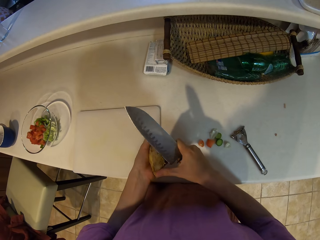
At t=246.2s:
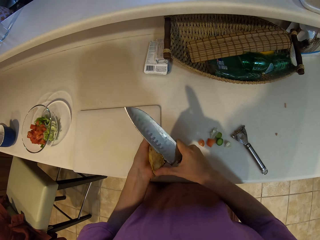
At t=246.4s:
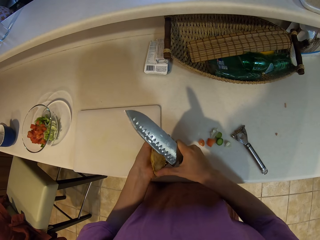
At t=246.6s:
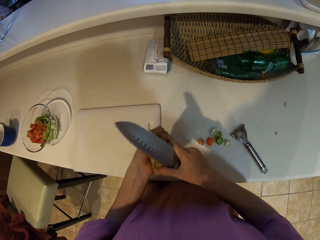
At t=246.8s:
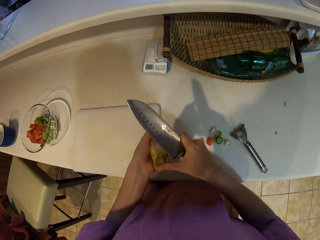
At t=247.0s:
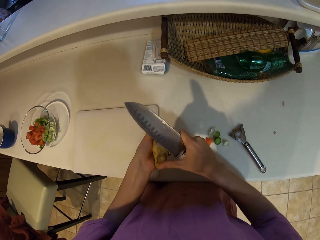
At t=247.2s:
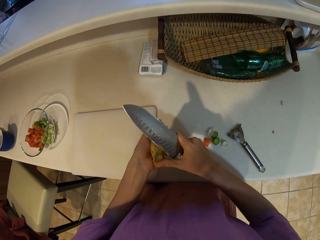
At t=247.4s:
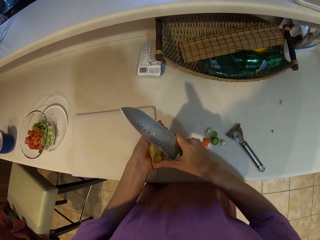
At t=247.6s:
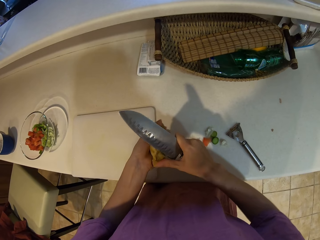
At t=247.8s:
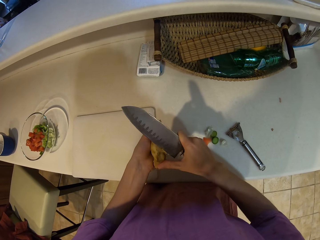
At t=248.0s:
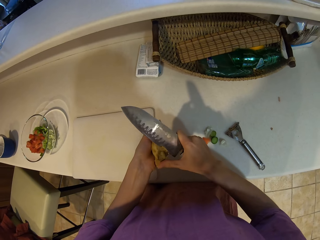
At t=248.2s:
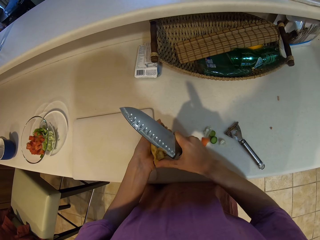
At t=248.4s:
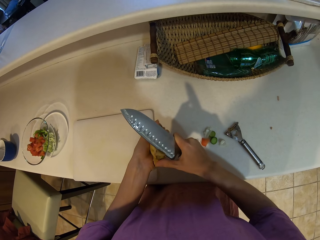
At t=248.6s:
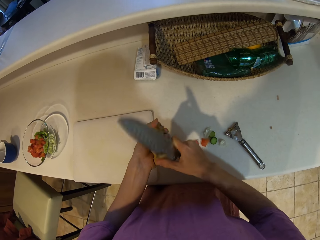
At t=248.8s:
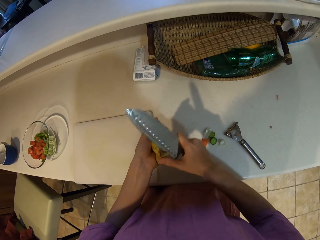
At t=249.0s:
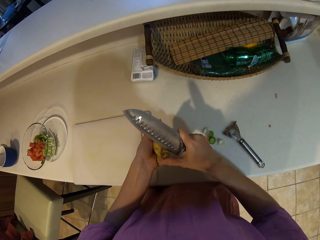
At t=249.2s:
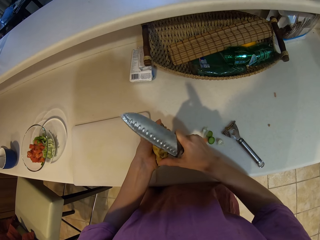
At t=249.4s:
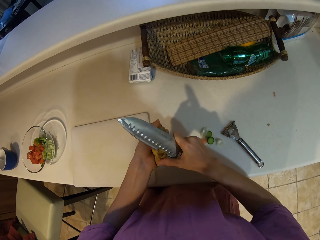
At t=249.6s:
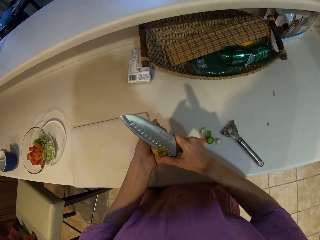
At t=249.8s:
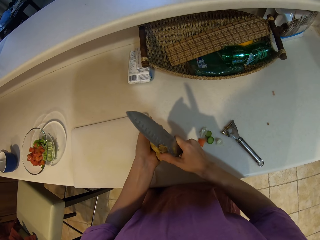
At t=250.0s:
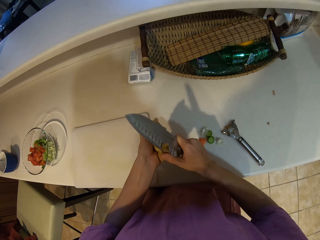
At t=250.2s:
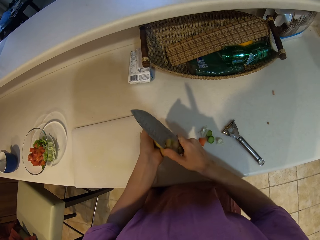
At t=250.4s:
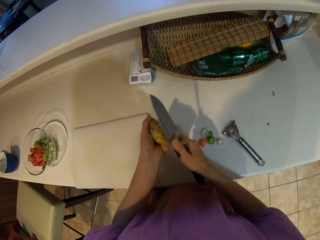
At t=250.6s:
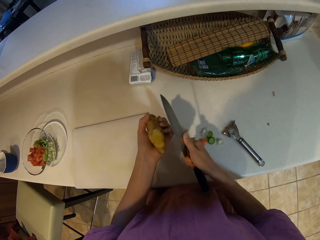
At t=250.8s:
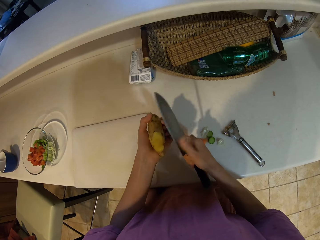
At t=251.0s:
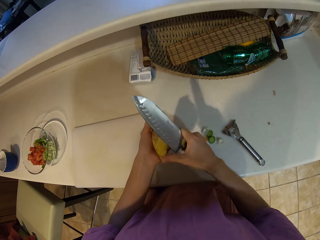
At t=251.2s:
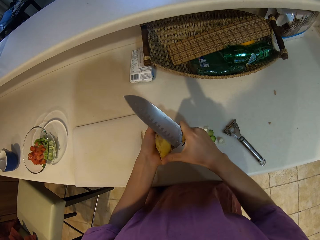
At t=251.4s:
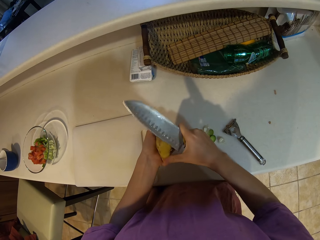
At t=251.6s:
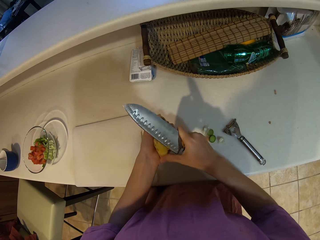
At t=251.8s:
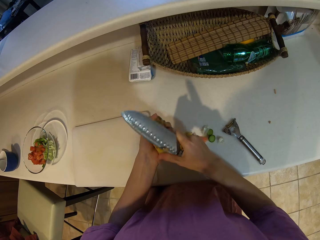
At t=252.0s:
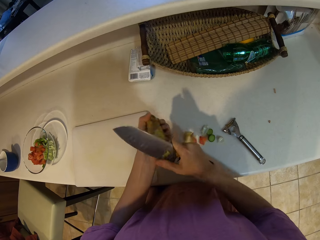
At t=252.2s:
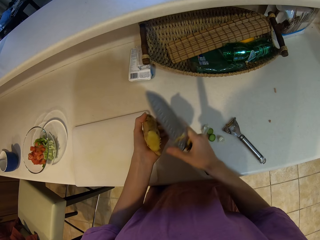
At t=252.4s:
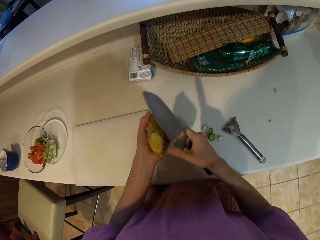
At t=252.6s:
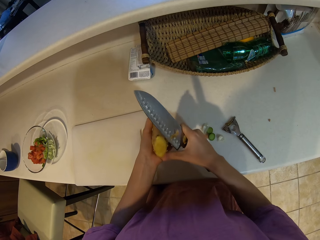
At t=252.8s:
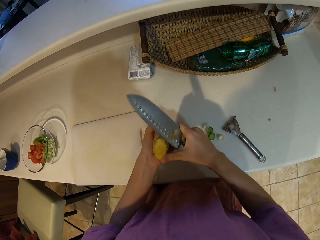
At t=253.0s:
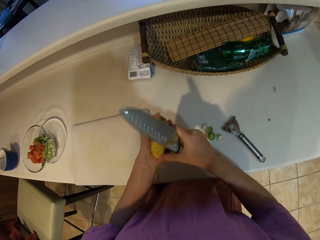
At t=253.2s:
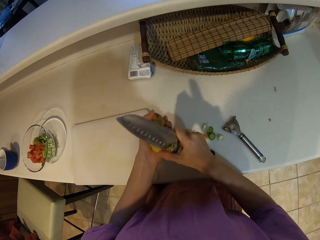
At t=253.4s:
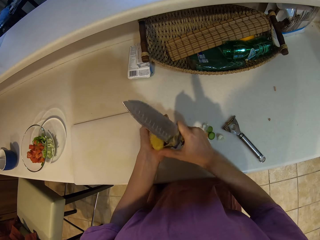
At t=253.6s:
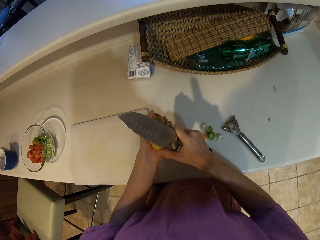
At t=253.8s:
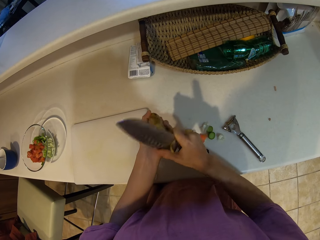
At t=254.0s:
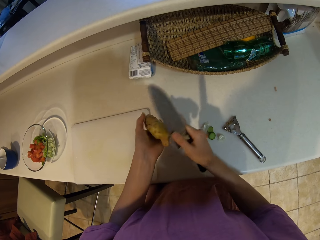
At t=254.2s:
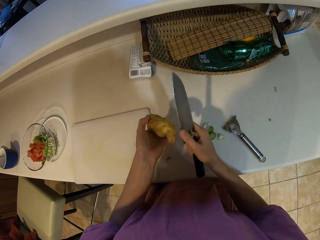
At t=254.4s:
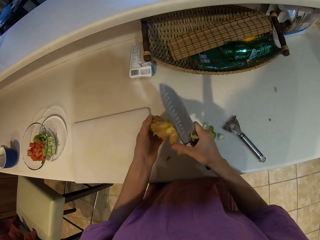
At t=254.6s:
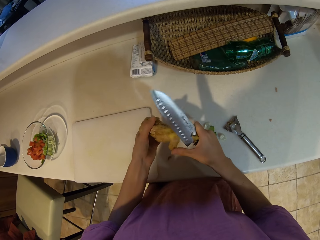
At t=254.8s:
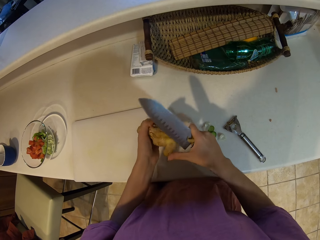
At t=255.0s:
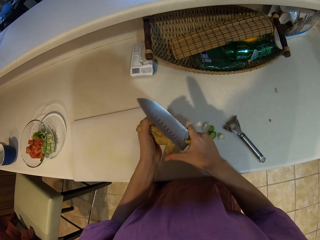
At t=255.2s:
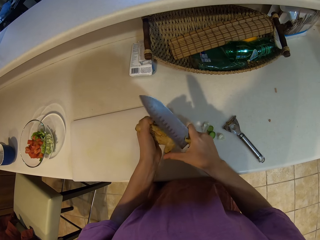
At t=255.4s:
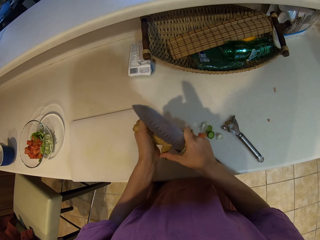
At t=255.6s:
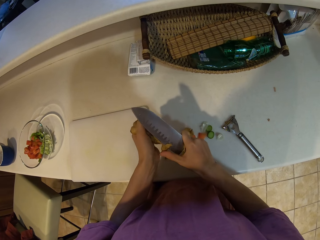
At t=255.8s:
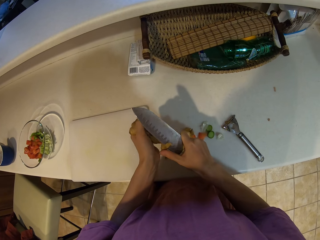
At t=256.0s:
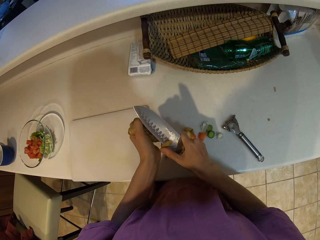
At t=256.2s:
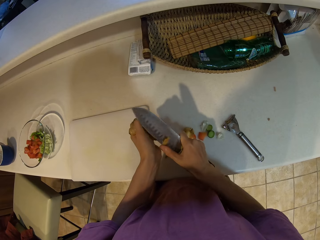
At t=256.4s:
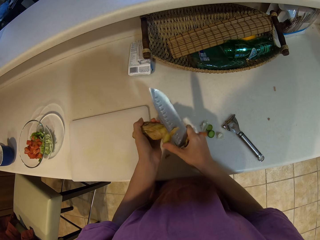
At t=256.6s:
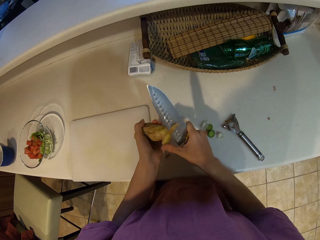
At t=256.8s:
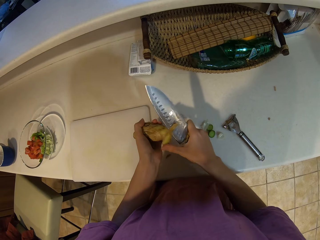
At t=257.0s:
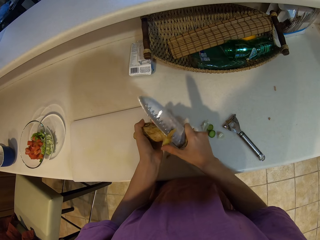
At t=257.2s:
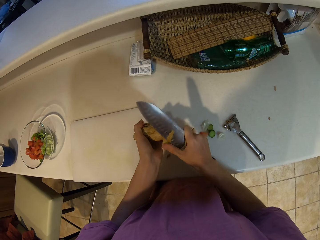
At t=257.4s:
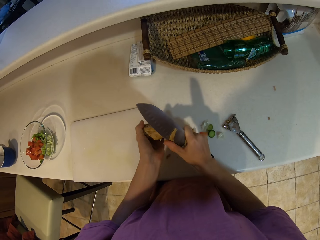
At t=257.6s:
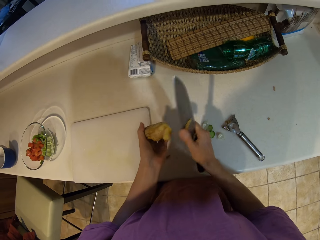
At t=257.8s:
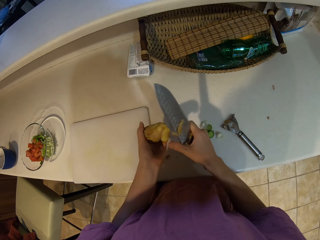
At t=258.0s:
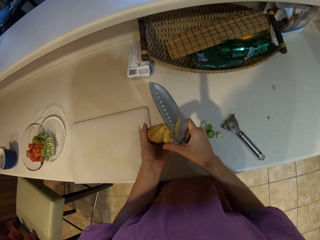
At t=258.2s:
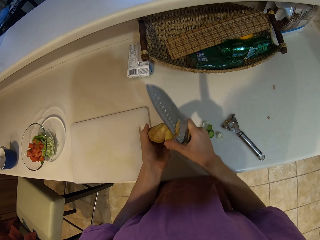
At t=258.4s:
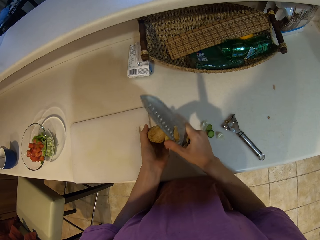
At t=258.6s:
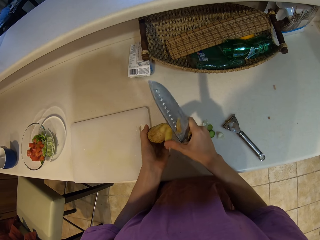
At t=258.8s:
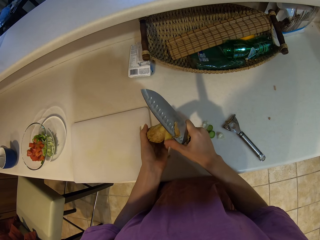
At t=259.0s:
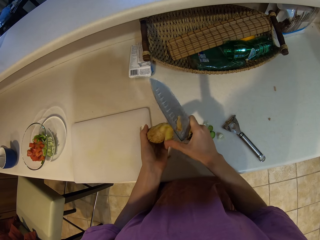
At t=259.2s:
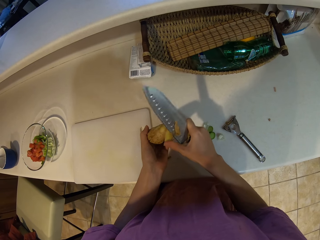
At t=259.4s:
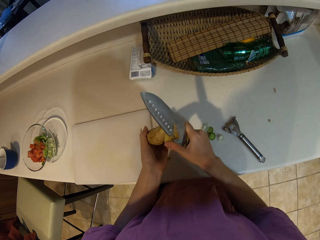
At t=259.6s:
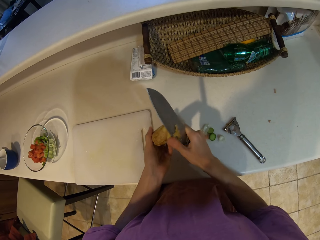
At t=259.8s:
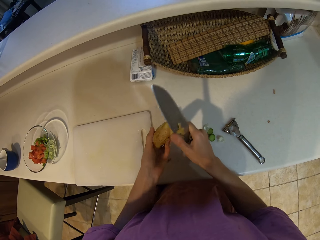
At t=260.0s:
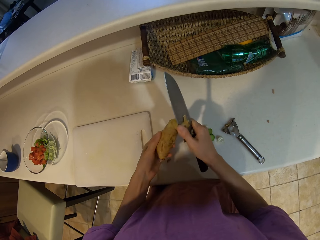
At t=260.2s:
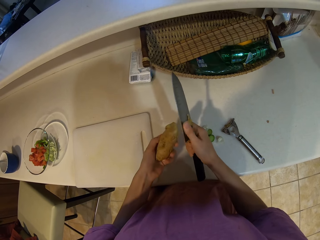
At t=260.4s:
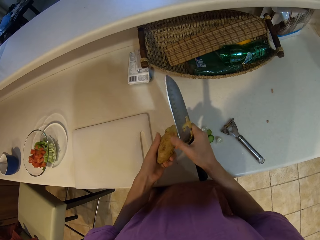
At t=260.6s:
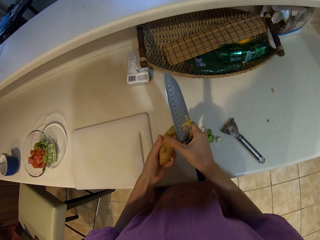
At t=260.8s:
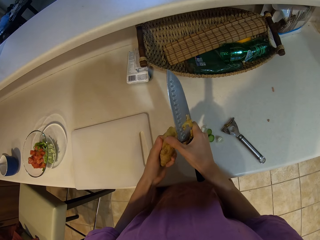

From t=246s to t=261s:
The camera wearer peels the ginger with the knife. They remove the coat with the knife.

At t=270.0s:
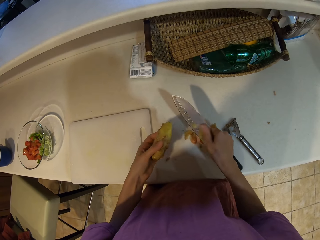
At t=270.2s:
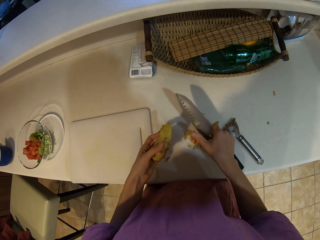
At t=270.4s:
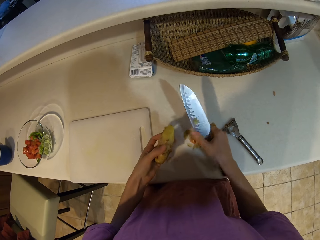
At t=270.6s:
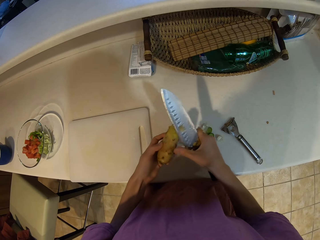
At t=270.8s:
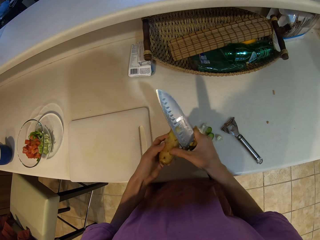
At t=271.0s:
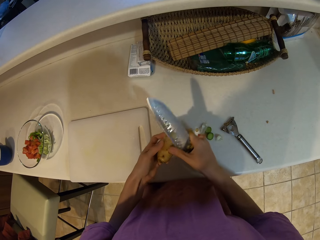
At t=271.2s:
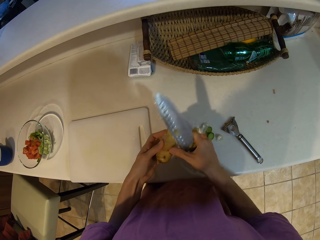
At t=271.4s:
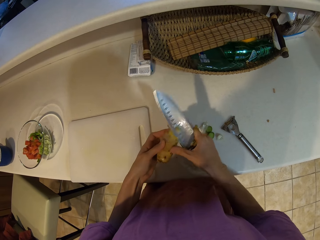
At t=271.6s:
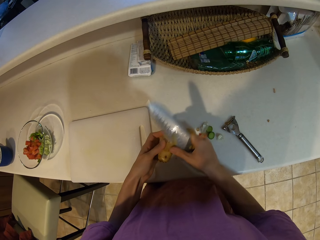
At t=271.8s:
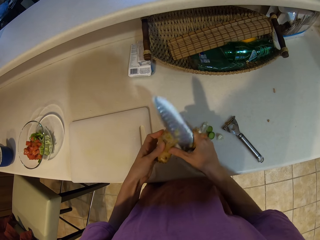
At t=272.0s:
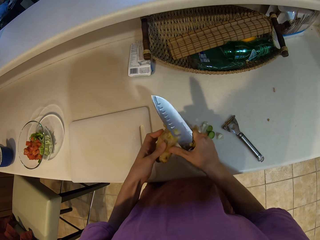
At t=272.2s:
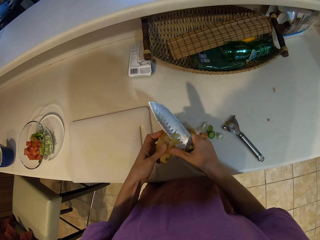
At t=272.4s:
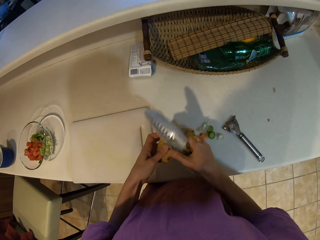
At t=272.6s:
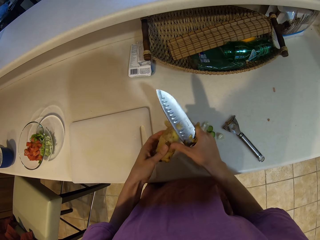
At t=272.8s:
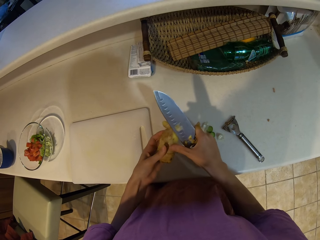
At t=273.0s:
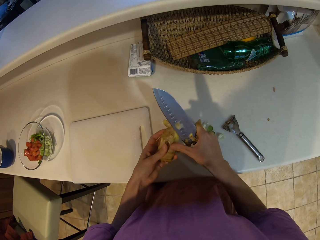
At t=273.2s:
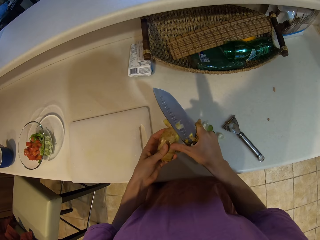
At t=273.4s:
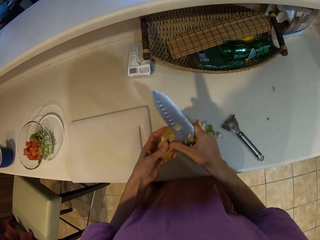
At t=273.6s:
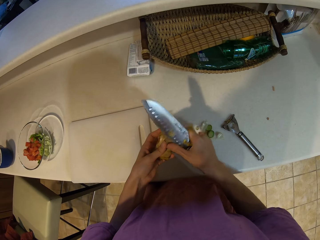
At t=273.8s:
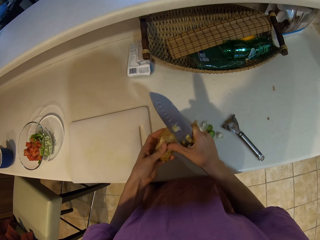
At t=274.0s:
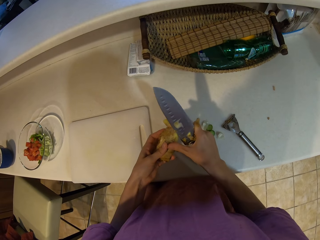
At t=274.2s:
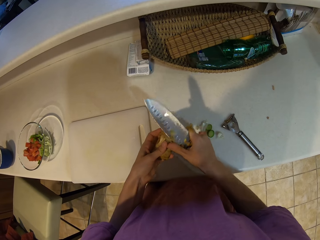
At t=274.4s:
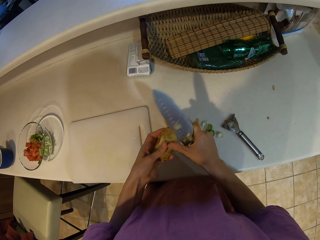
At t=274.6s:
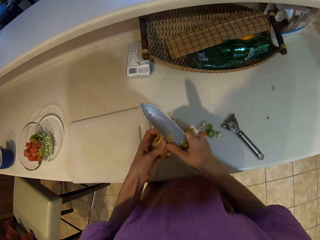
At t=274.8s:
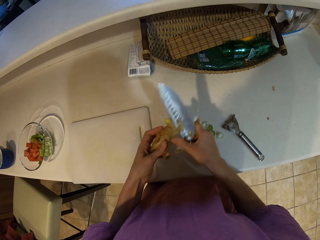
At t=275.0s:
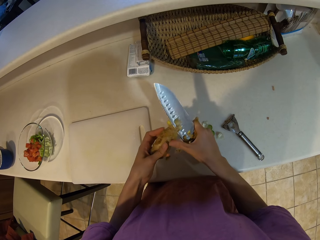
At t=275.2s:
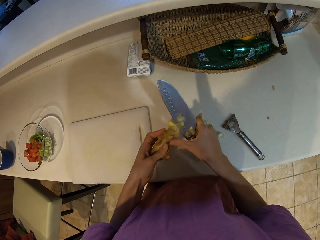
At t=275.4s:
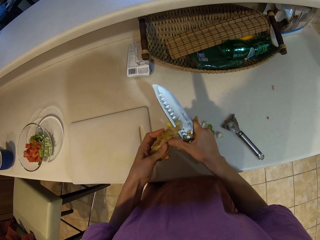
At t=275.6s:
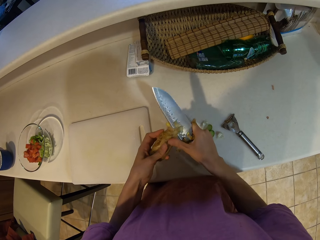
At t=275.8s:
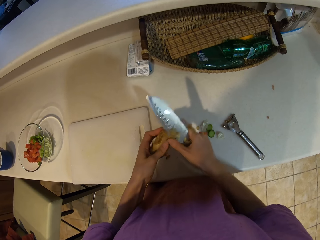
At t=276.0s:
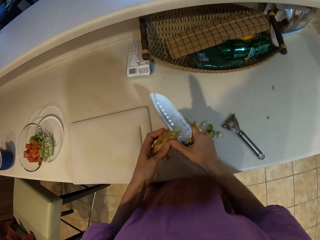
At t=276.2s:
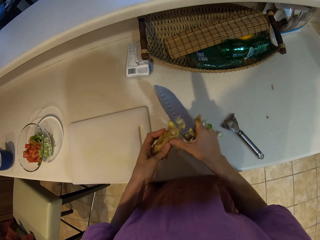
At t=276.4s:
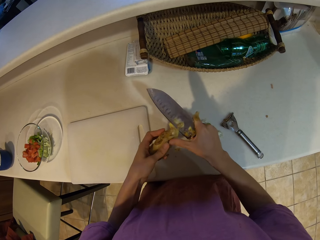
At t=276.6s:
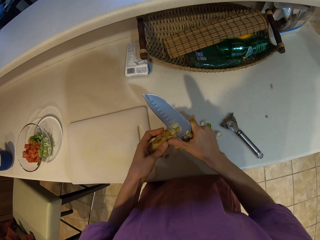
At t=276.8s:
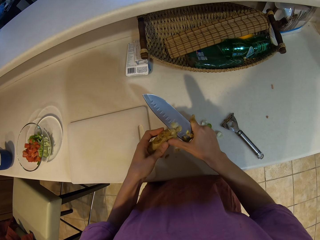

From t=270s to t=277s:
The camera wearer places ginger peels on the countertop. They peel the ginger with the knife.
